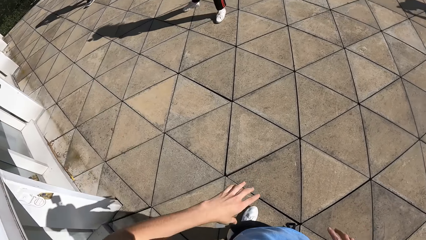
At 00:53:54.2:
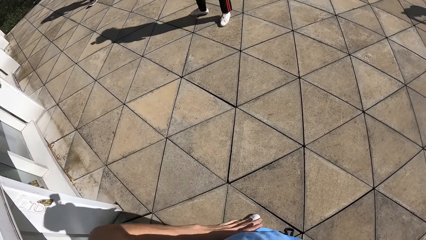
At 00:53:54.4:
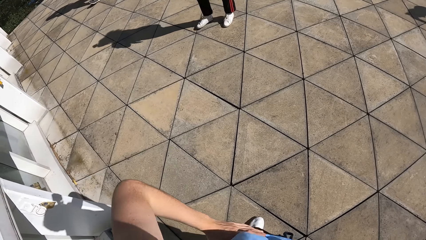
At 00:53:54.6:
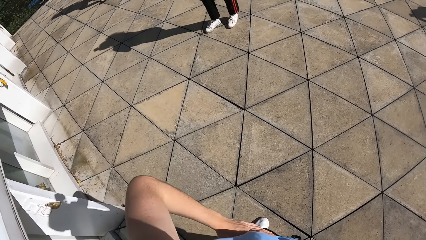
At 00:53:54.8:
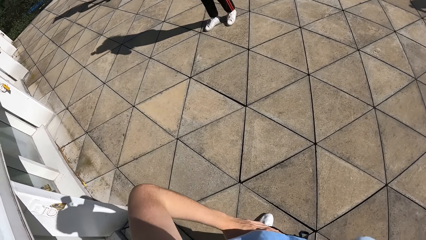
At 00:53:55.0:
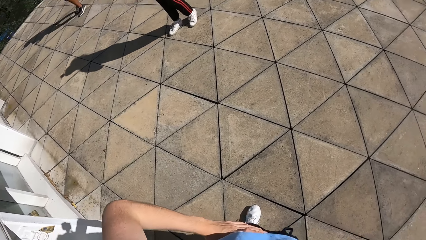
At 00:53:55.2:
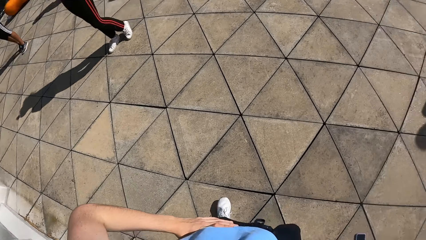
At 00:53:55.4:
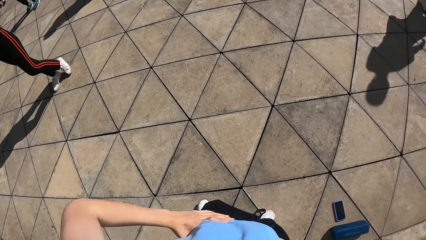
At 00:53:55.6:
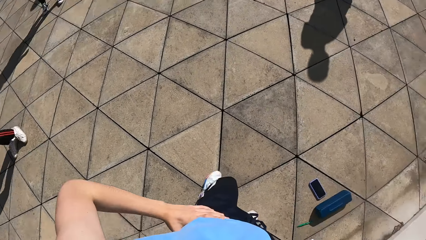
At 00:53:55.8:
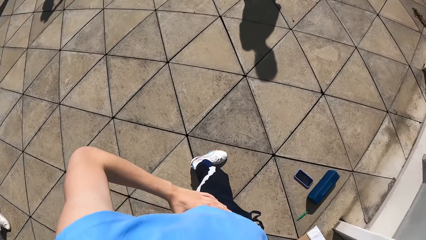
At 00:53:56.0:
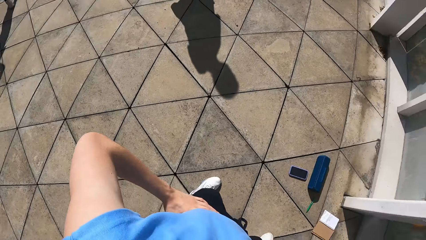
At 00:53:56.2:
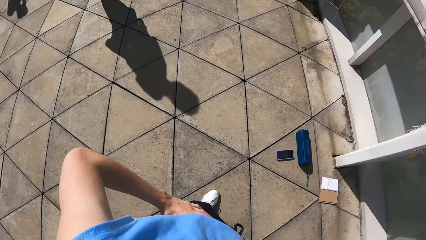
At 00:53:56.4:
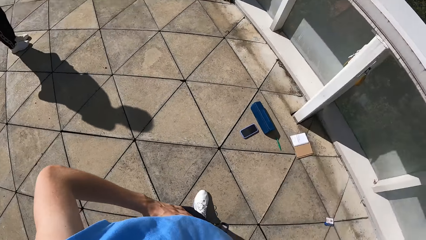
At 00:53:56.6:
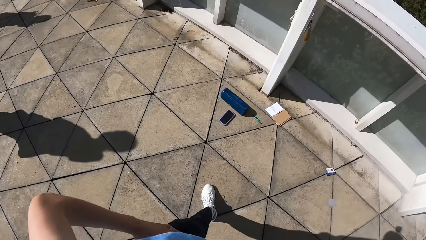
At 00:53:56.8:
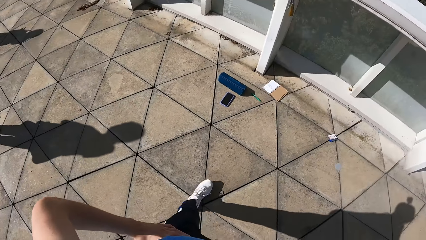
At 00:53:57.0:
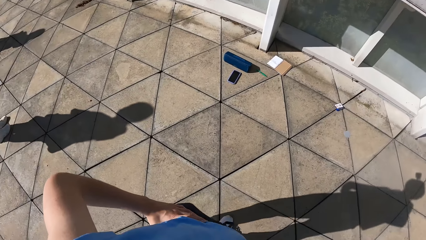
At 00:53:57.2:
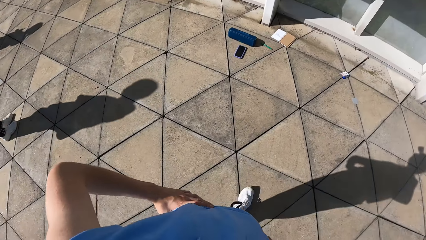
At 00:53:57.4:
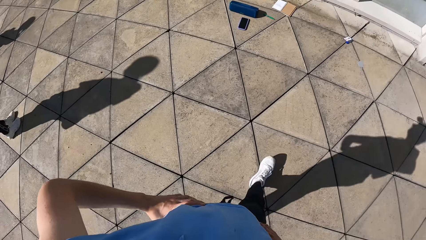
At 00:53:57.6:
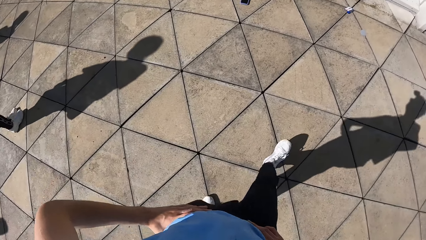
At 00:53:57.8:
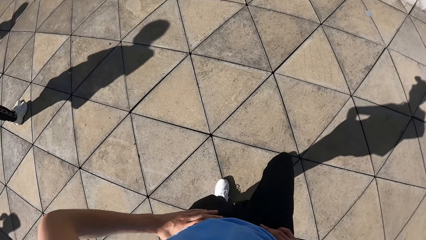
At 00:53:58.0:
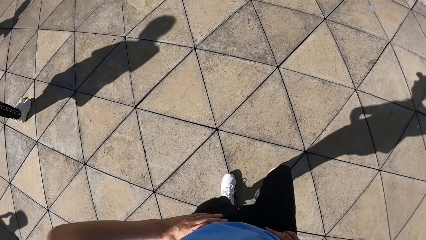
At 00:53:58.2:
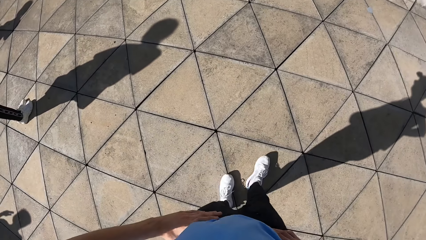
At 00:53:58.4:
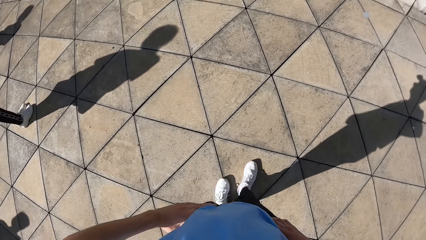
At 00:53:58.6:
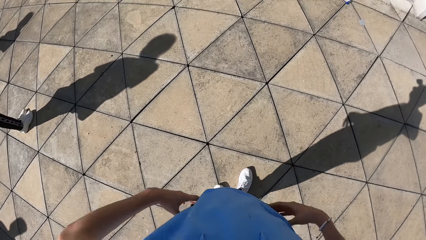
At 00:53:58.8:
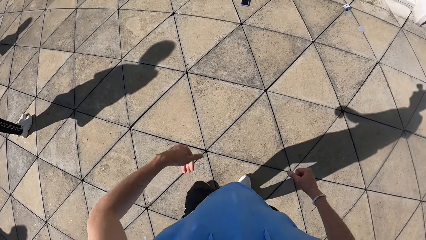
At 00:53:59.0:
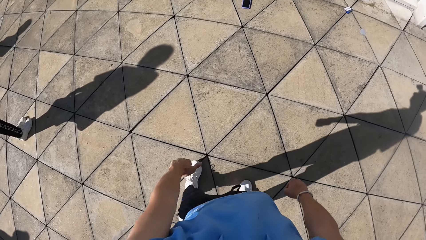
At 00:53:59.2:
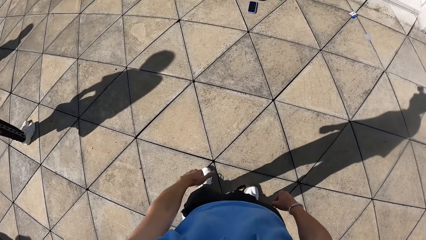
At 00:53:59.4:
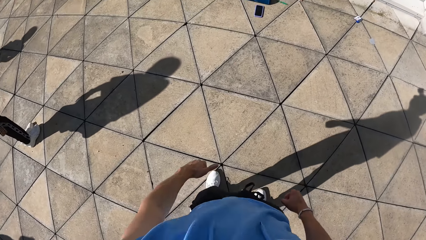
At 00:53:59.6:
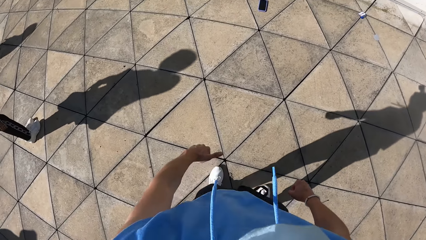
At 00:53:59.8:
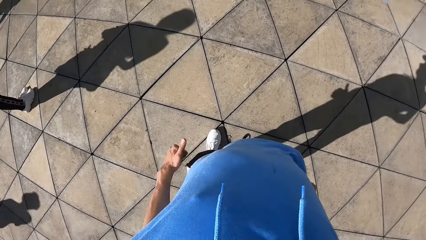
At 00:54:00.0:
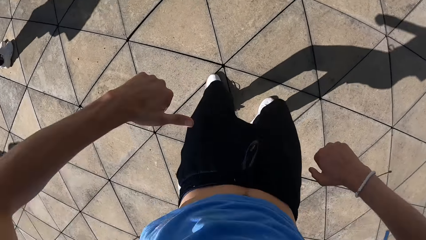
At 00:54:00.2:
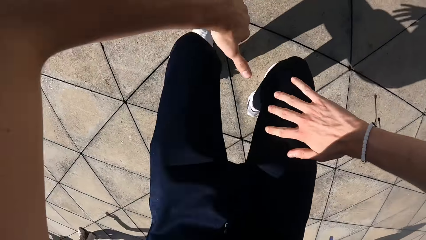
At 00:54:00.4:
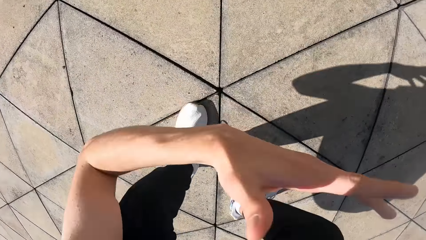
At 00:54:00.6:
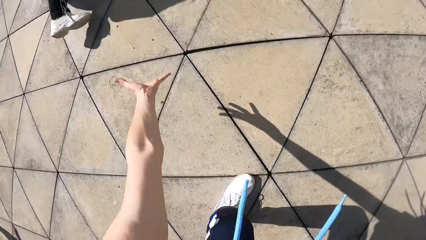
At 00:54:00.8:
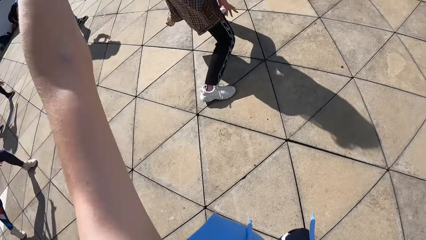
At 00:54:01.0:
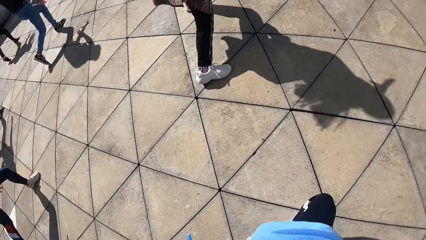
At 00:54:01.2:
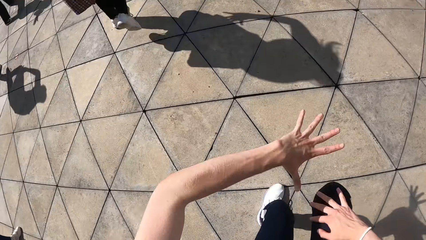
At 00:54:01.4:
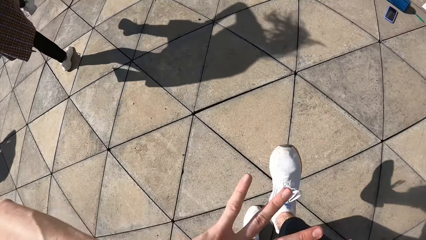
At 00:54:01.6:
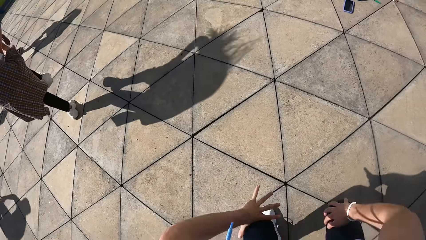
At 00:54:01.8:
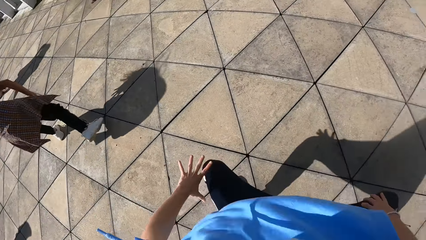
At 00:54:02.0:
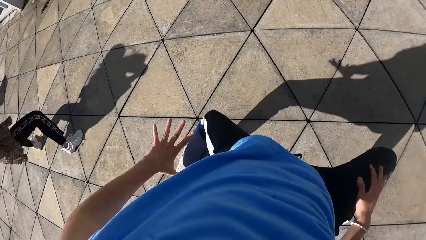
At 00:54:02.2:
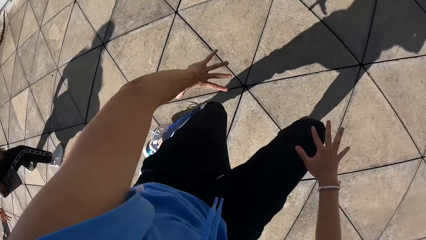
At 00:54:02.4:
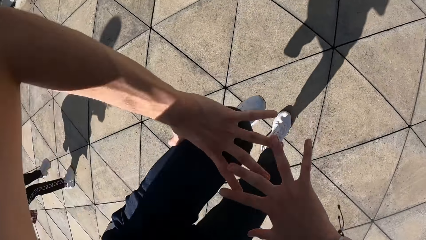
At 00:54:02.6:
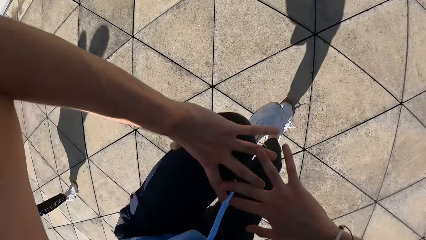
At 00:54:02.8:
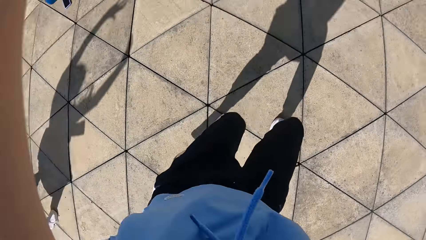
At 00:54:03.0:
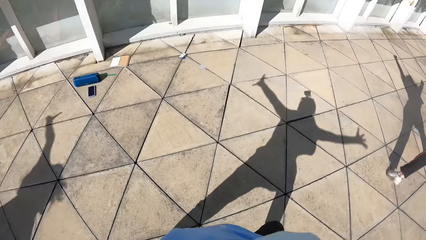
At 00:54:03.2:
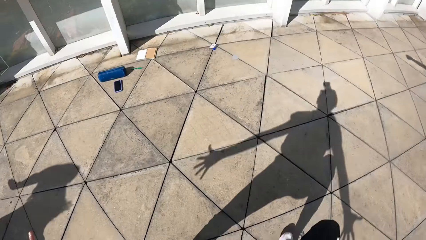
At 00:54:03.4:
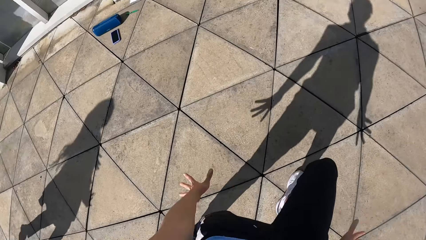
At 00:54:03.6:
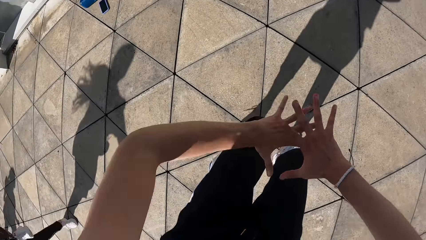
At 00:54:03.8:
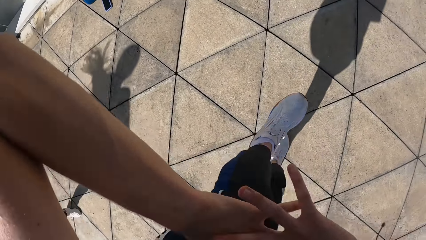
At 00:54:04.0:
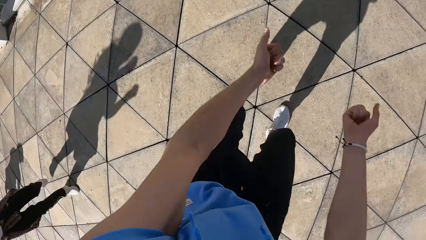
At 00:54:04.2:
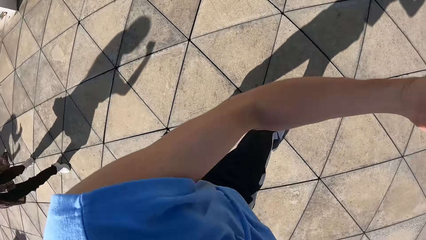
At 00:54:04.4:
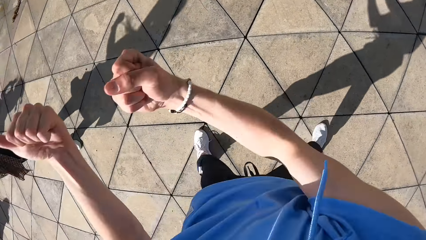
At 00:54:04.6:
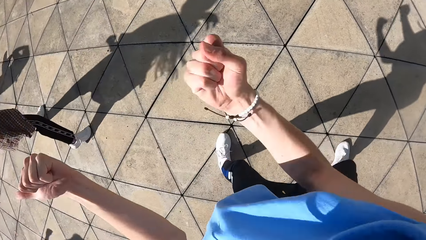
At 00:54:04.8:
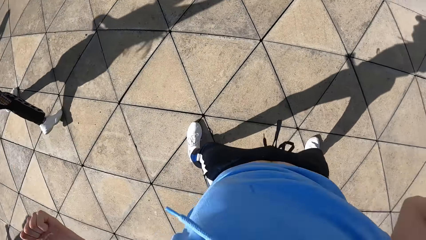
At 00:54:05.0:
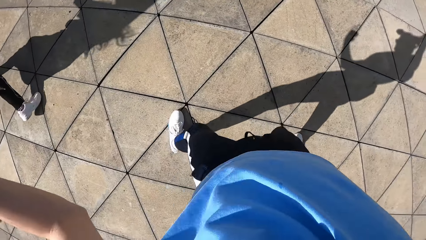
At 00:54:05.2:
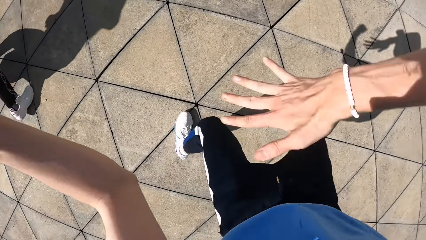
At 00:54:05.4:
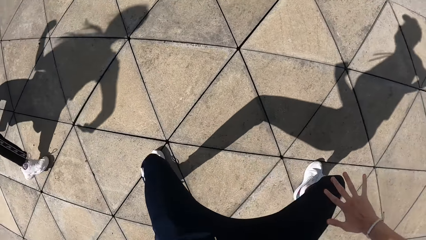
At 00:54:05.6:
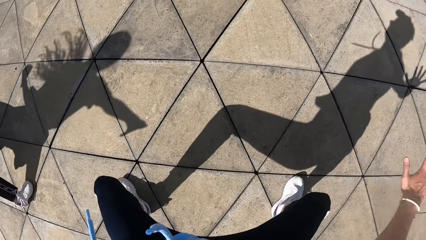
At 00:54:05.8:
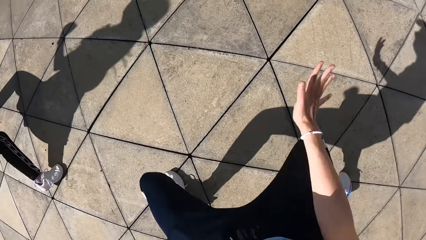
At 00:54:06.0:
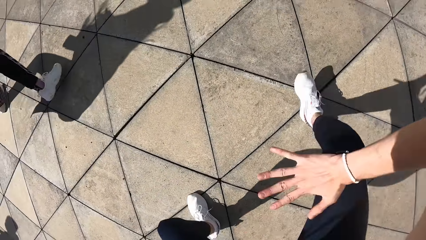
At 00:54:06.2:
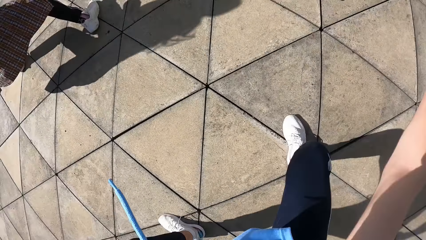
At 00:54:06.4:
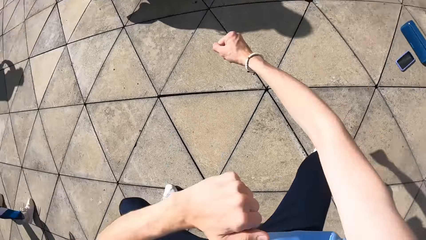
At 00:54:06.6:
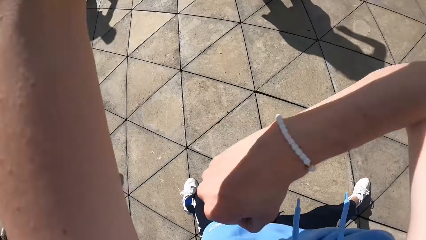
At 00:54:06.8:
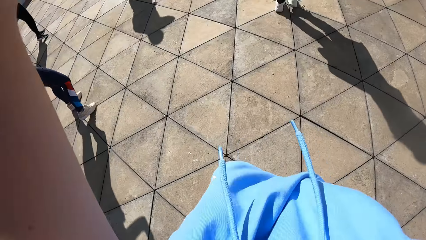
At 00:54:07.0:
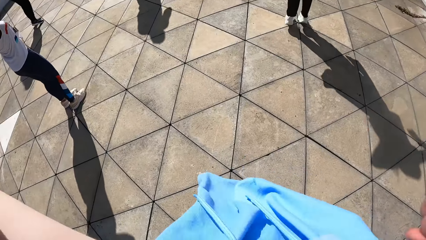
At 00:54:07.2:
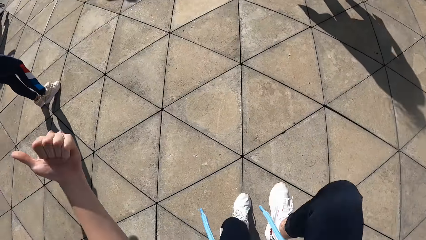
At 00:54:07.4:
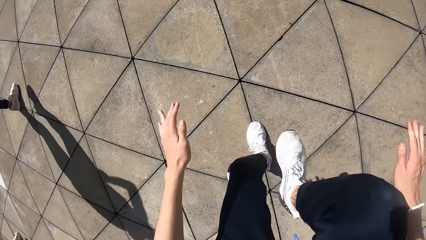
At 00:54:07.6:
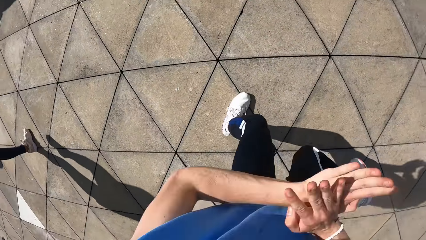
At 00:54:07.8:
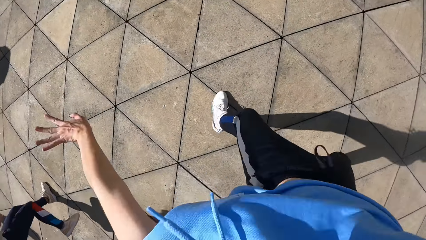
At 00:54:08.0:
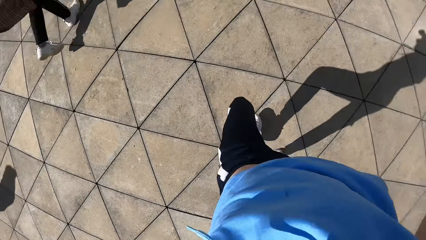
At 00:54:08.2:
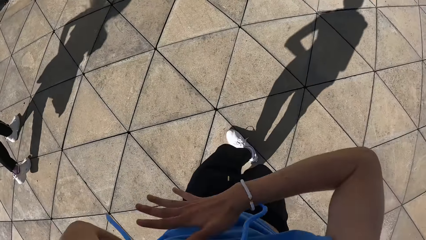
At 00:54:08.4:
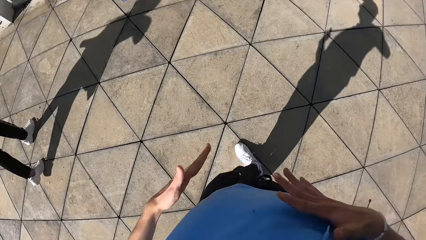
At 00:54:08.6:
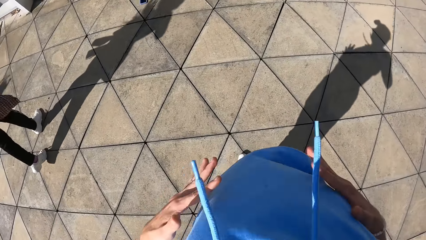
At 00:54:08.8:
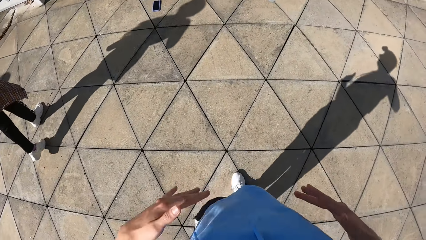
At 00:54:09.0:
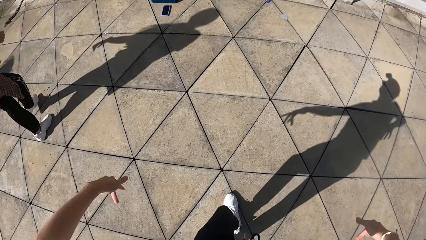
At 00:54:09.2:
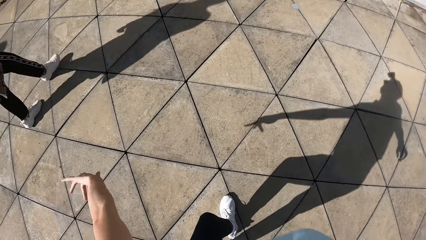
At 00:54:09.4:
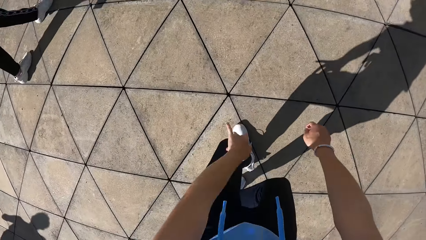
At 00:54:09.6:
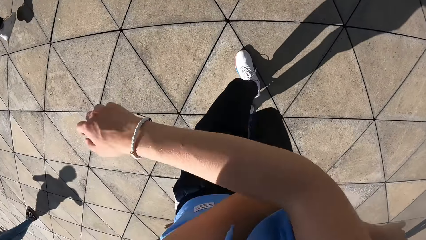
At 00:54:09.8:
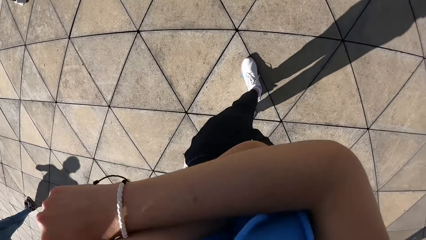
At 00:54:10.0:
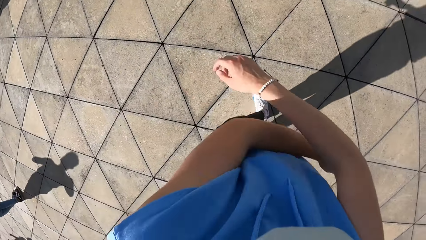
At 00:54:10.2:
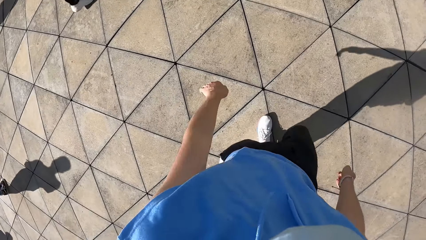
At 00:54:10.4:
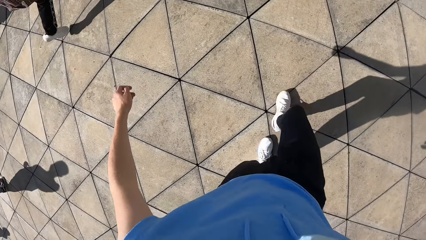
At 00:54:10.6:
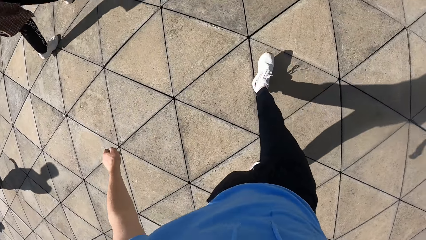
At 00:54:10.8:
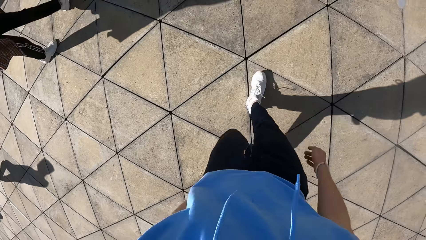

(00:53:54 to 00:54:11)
The camera wearer walks away from the phone on the ground. They walk on the slab. They dance. They teach dancing on the slab.
